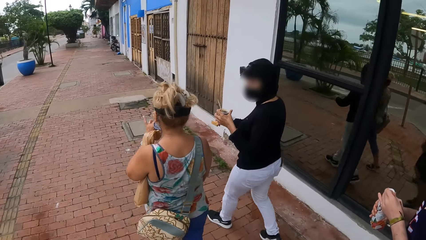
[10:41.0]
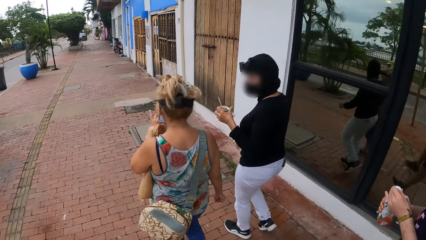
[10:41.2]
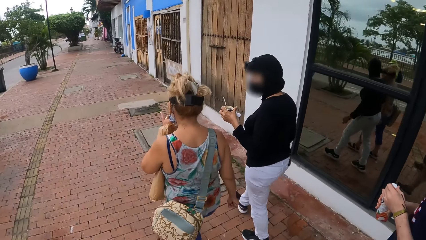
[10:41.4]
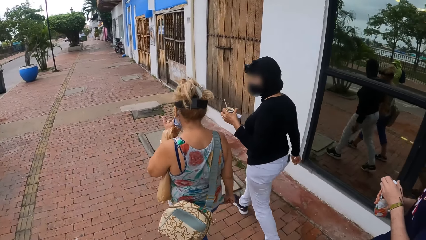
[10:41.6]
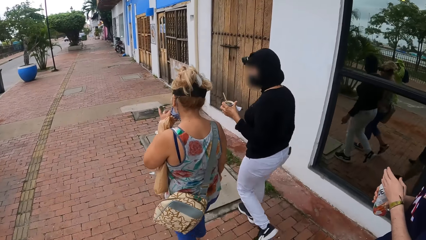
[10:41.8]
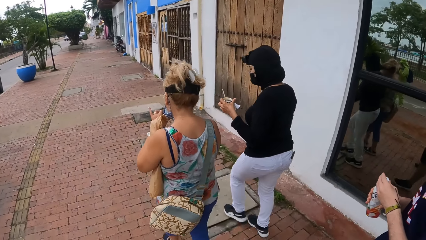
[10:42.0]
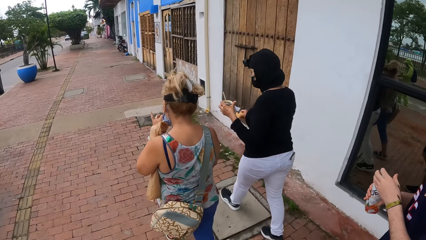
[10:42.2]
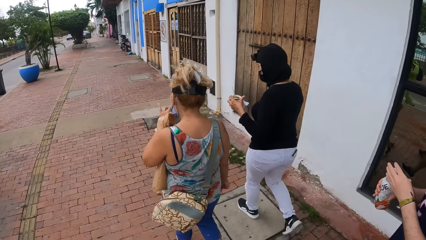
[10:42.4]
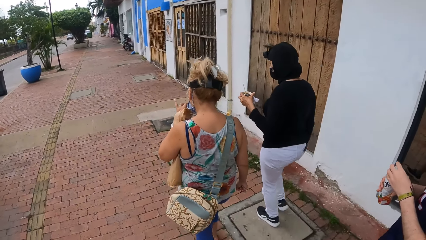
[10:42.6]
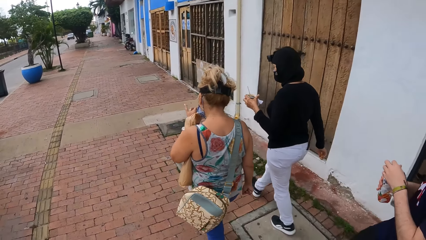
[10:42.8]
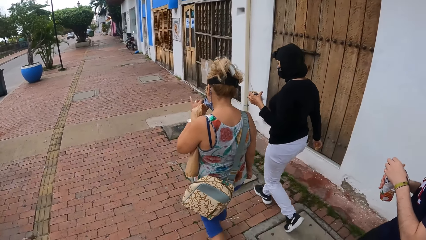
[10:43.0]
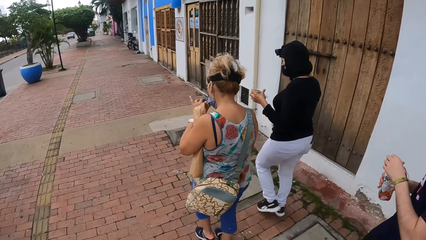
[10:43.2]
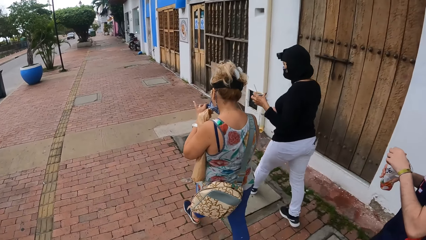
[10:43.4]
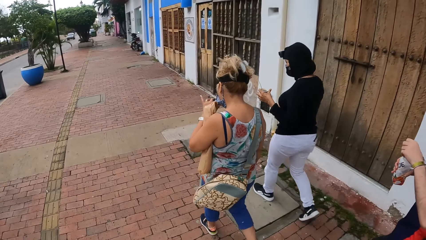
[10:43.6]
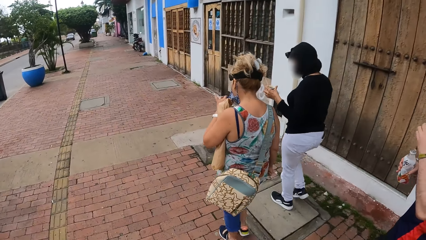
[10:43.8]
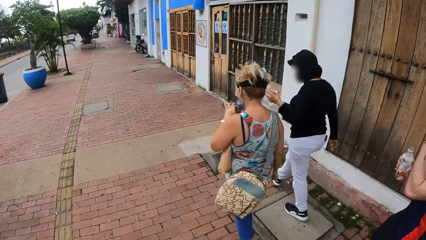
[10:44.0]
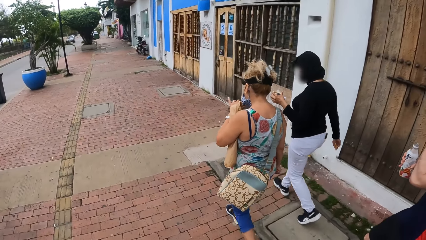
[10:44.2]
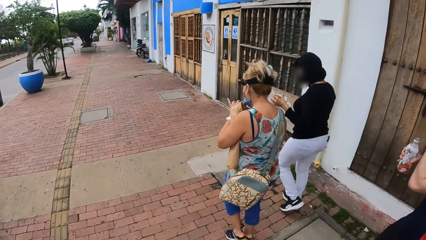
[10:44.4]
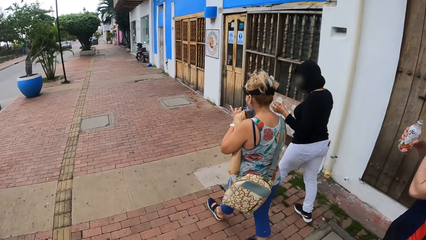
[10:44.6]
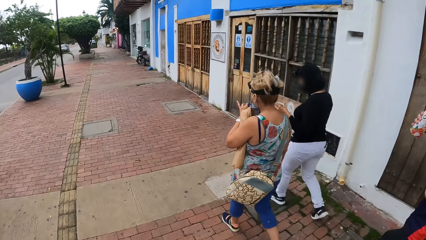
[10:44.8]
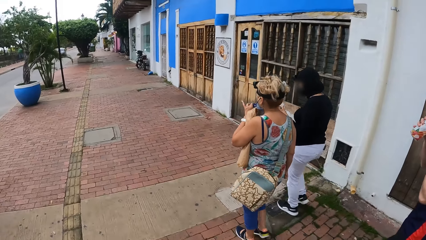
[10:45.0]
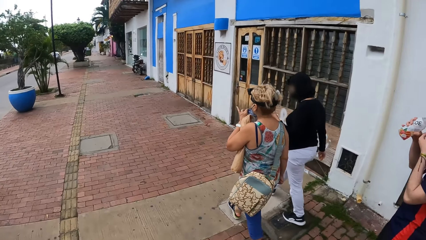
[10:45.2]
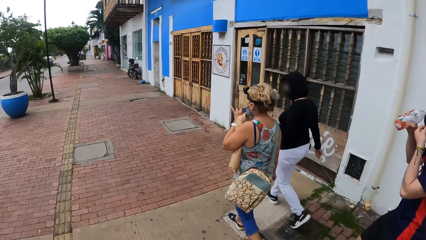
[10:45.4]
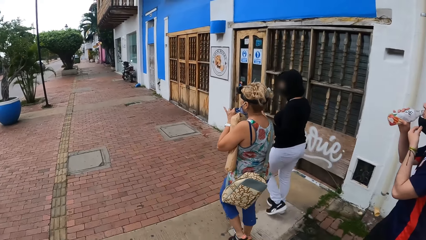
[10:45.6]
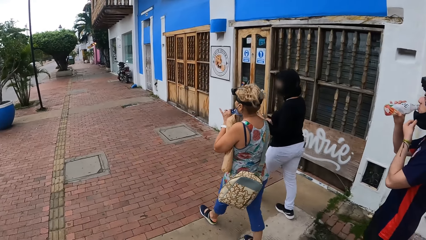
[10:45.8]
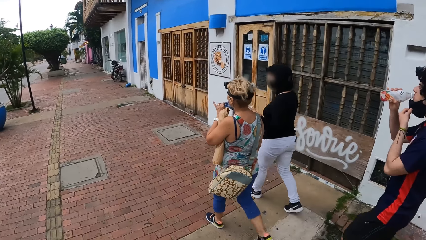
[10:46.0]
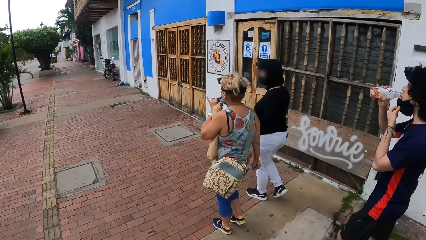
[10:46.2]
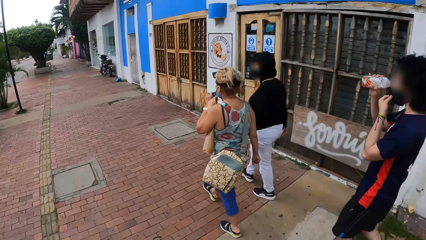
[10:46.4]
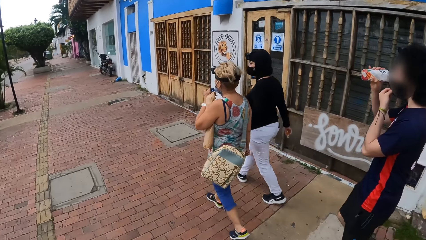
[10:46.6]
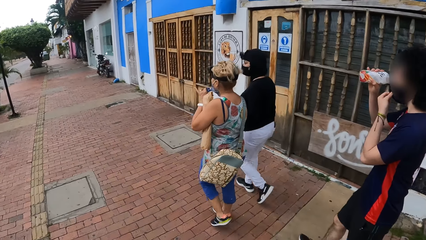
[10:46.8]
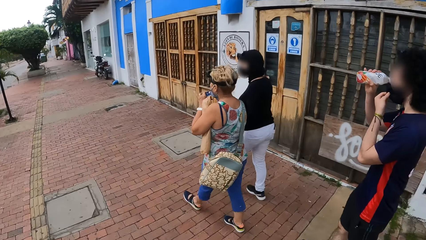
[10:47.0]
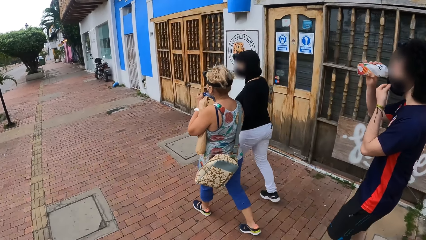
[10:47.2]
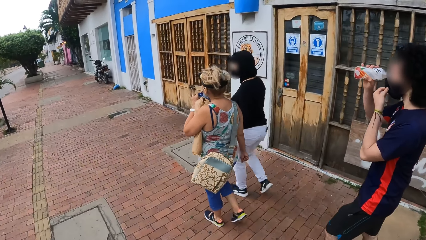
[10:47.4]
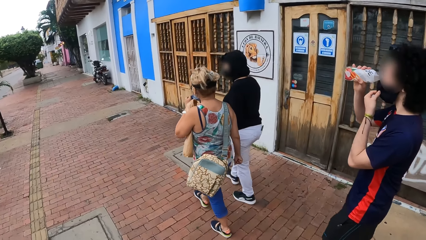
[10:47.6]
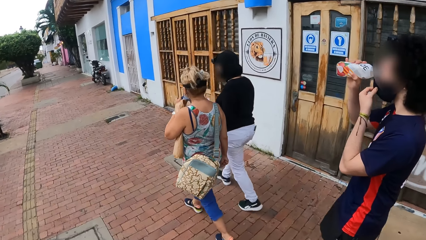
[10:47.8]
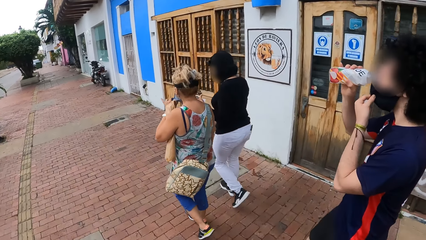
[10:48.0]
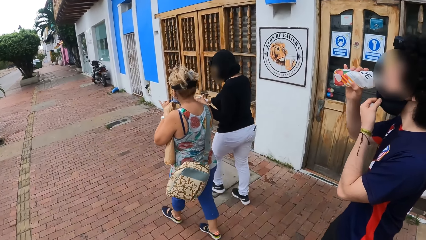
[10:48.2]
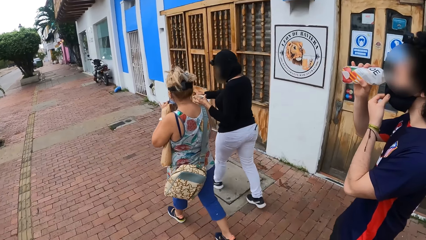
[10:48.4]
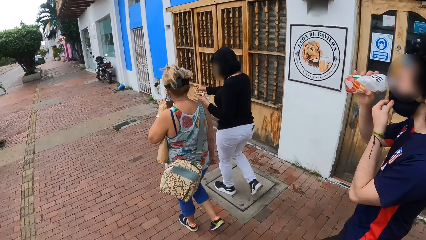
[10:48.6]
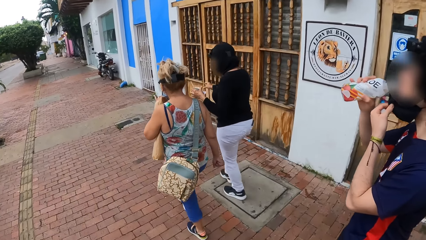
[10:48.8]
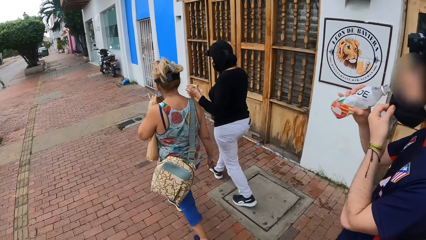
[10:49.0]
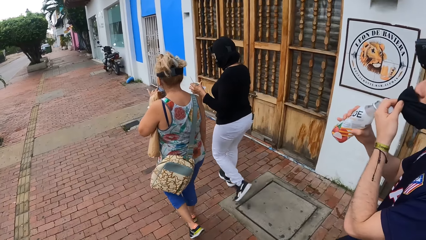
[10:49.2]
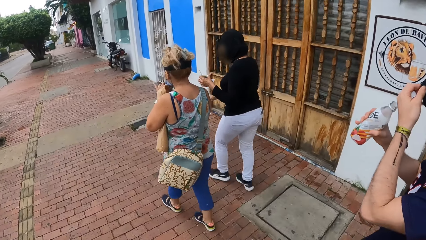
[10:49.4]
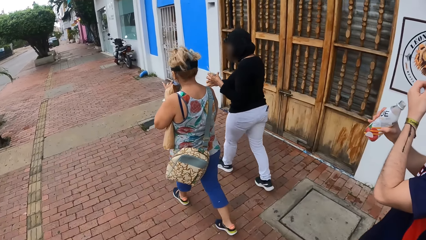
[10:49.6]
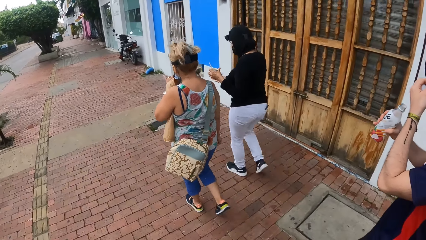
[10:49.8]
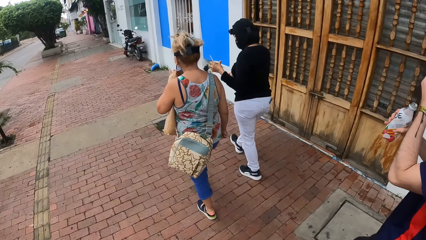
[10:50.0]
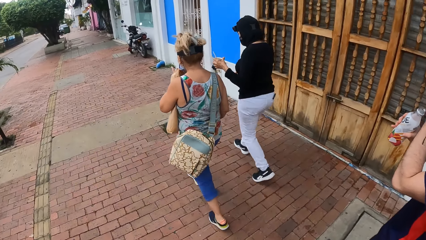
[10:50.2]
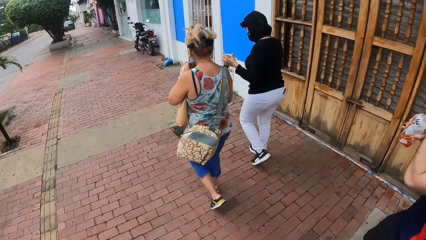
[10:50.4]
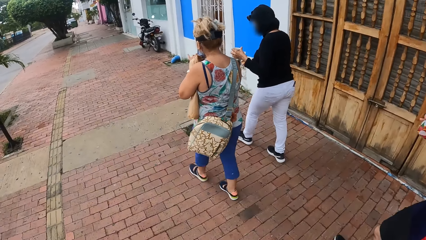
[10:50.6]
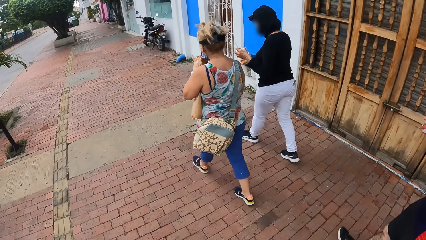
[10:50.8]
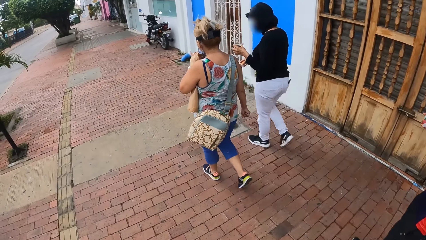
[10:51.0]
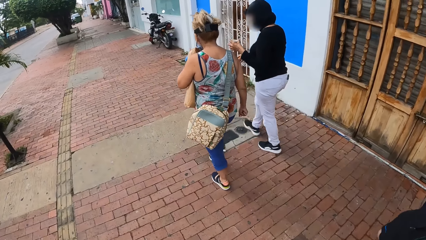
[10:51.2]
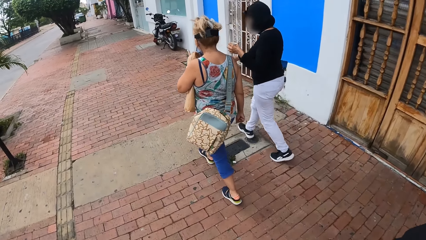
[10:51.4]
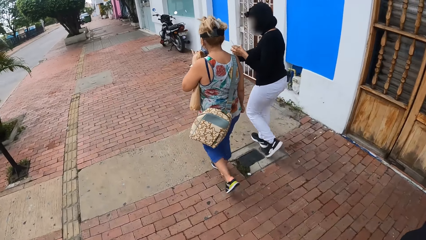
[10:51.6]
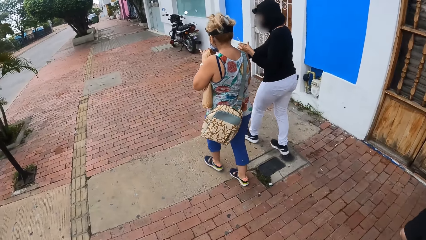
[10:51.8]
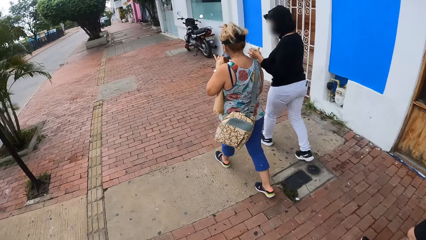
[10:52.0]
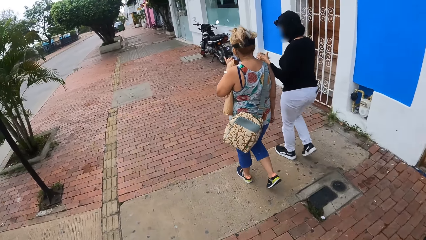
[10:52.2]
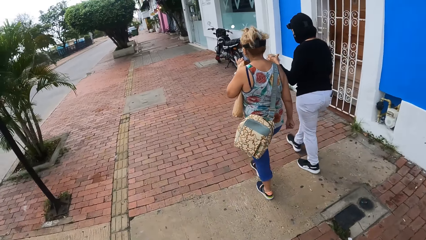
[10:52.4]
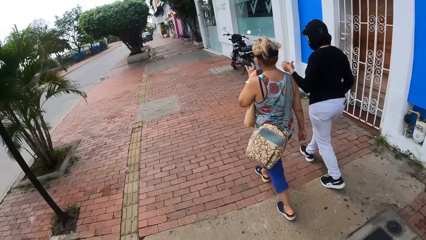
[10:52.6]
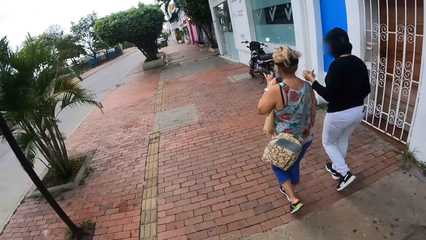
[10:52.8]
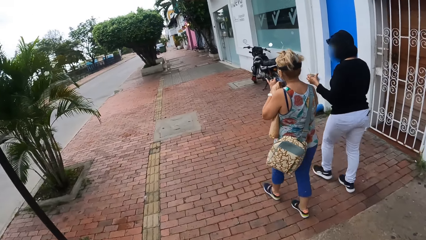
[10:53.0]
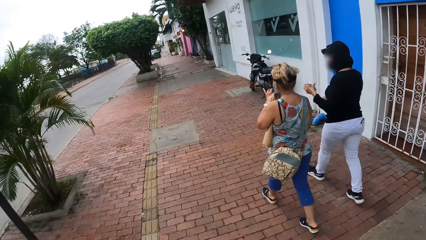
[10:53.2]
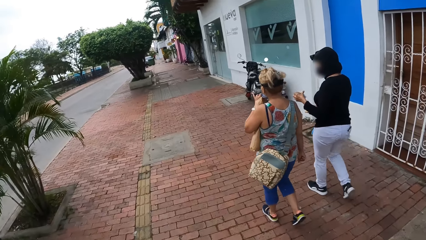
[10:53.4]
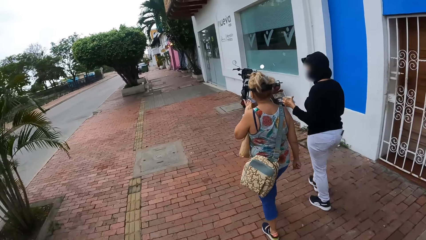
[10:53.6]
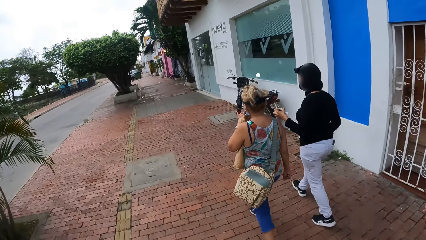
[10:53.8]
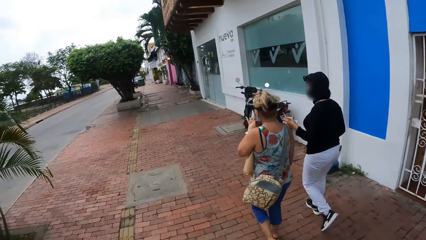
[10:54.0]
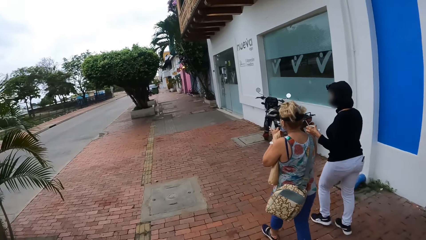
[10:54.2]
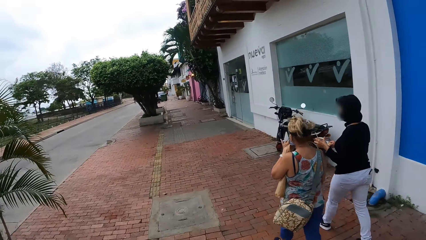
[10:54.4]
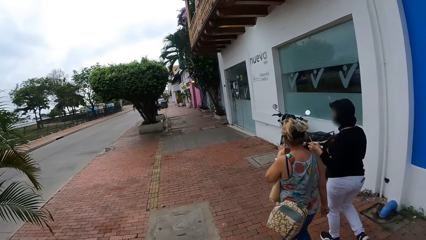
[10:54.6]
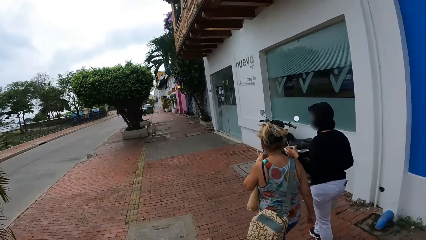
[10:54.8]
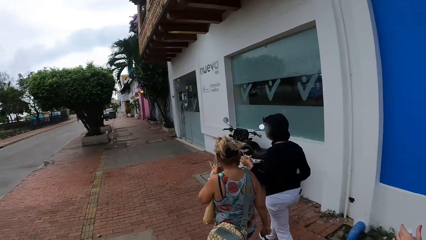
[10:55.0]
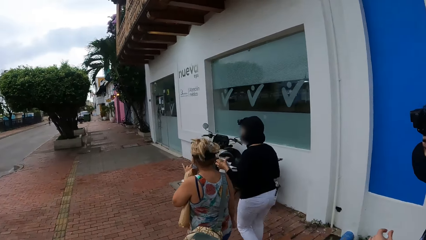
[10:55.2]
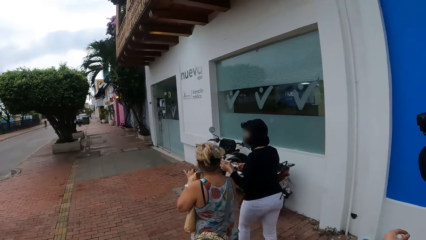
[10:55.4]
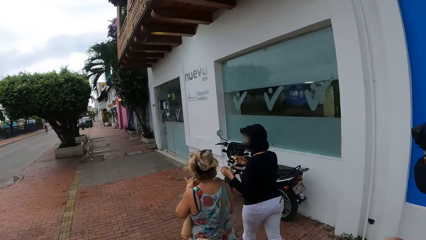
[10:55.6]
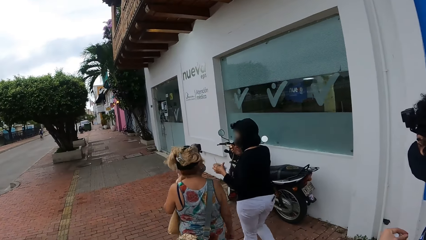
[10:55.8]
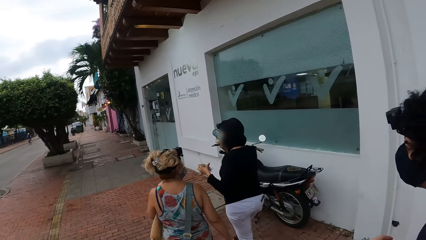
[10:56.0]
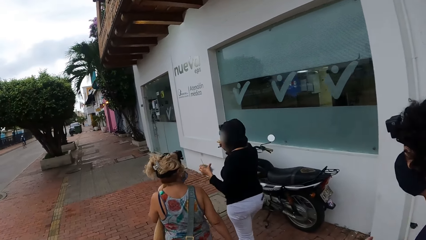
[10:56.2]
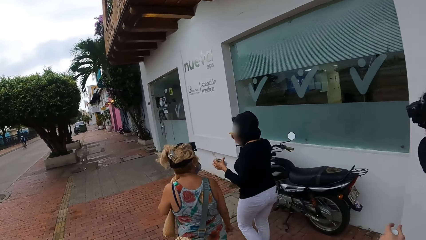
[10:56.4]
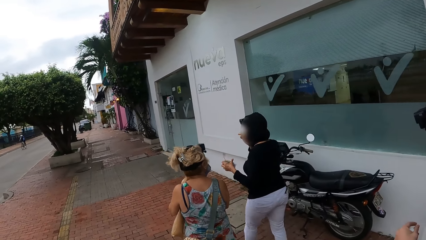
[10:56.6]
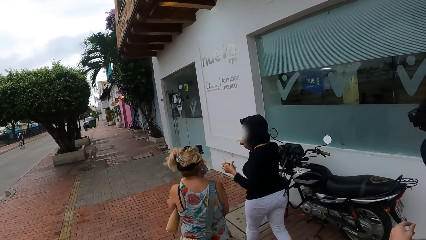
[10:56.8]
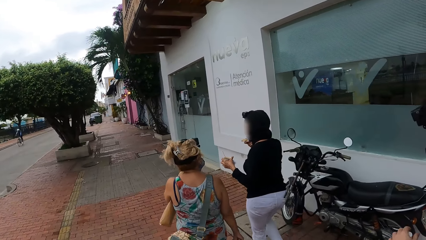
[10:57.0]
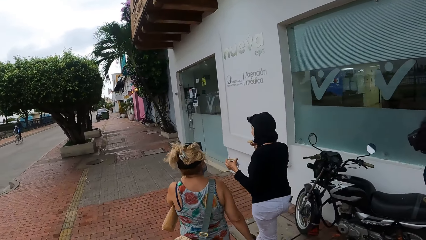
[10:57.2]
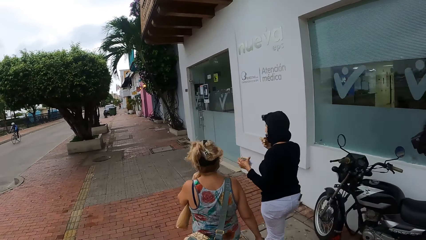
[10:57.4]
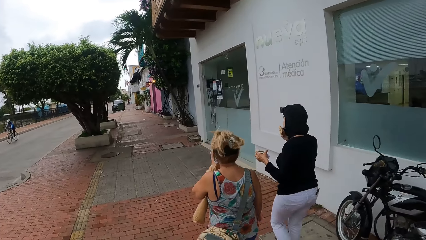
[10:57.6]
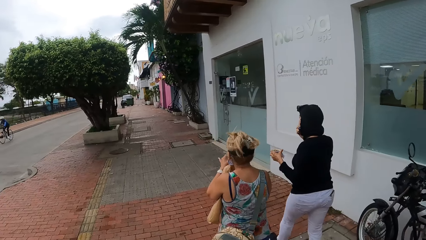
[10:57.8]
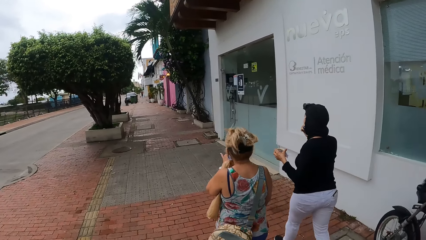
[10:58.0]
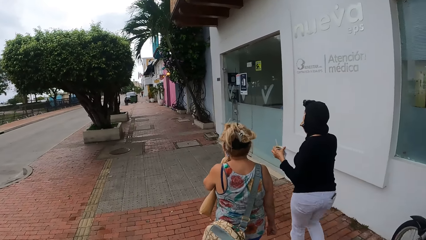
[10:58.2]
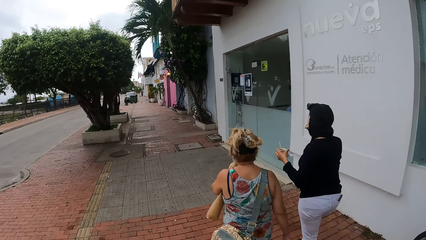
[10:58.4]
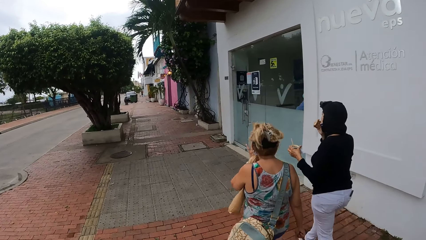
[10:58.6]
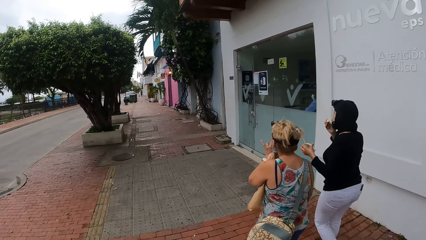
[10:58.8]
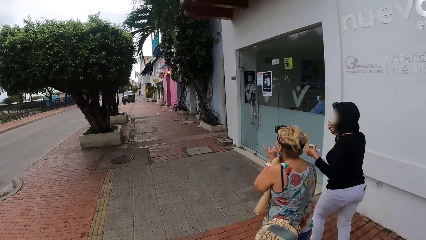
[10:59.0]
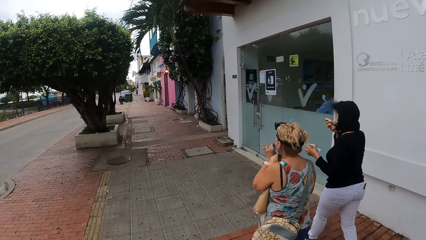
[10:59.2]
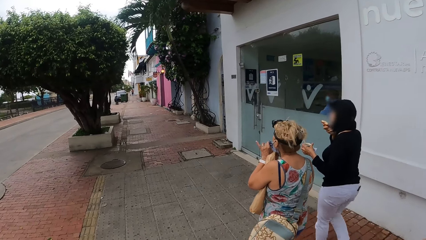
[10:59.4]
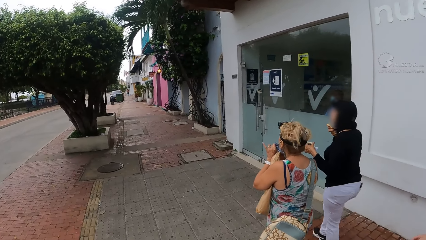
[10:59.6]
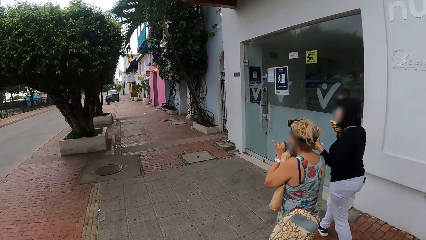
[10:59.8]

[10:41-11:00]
A man opens the lid of the bottle with the hand. He drinks something from the bottle. He holds the mask on the mouth with the hand. Women walk along the road. People walk down the road. The women walk along the road.
